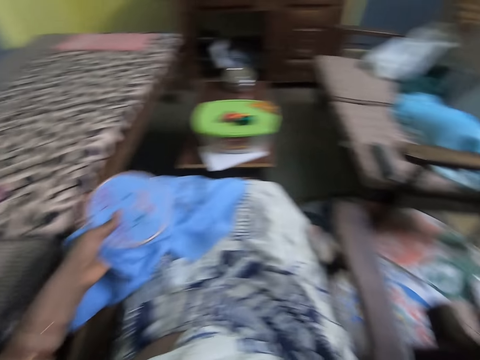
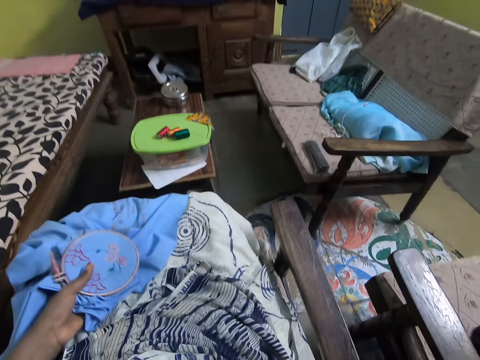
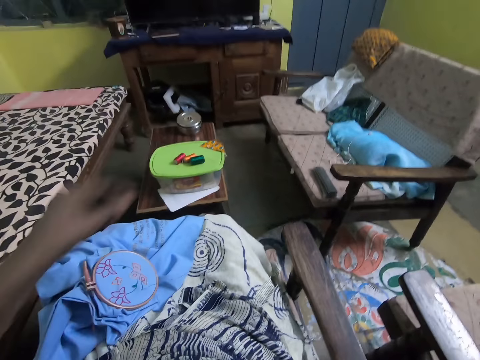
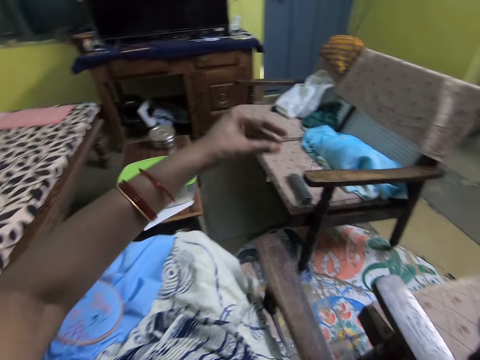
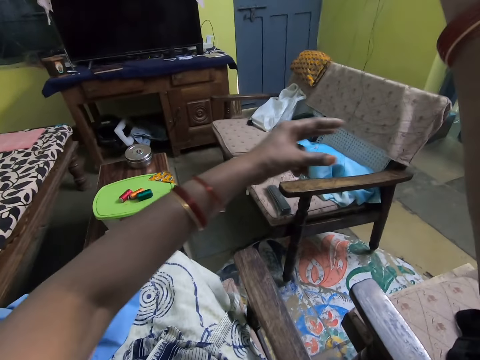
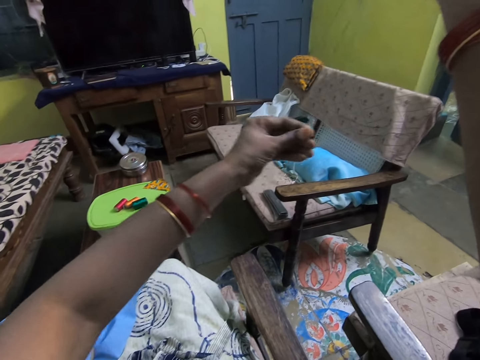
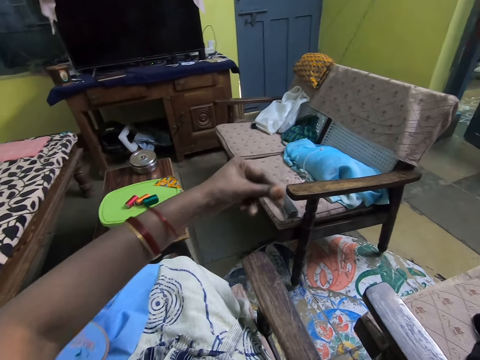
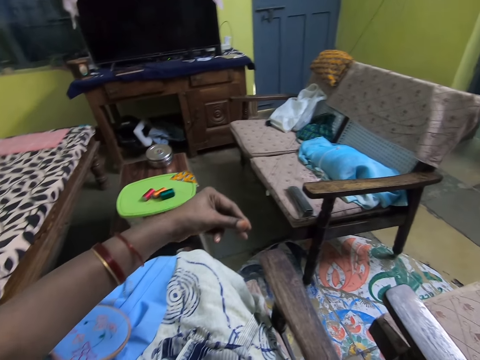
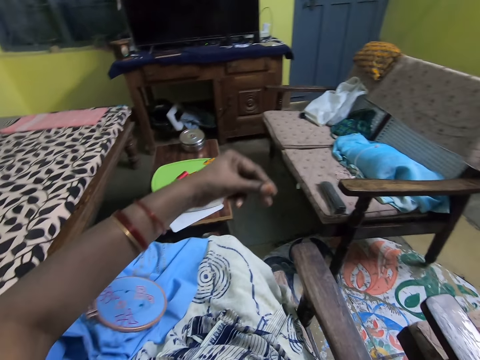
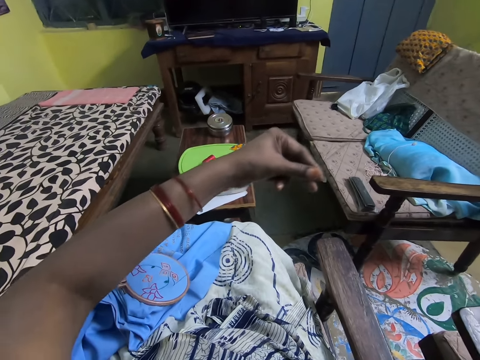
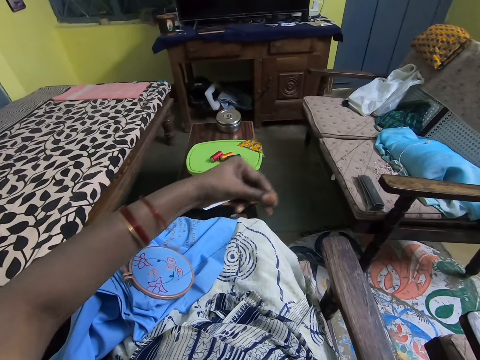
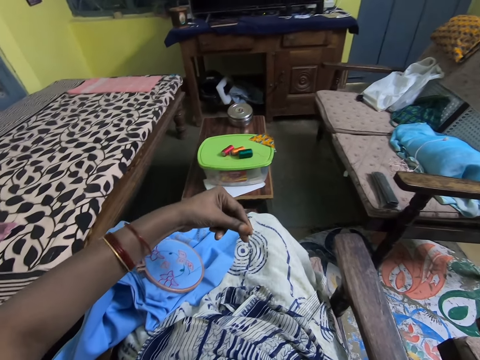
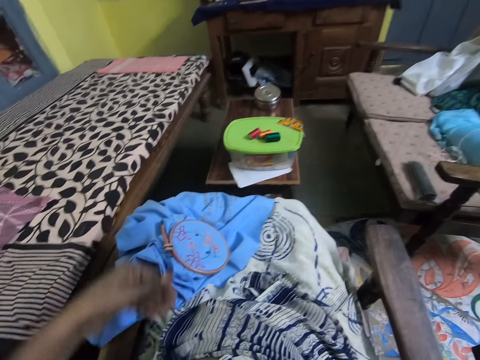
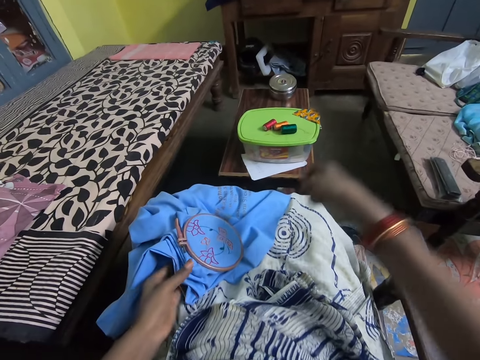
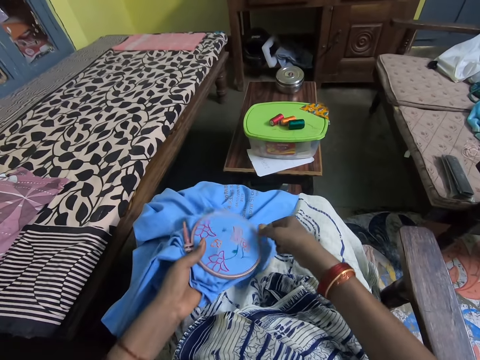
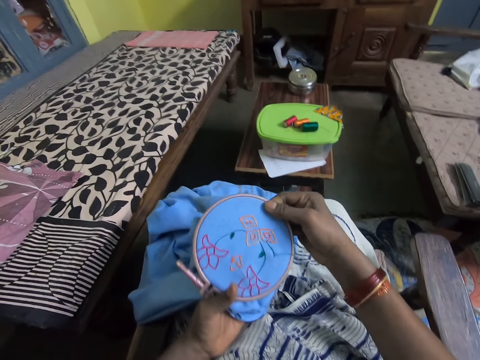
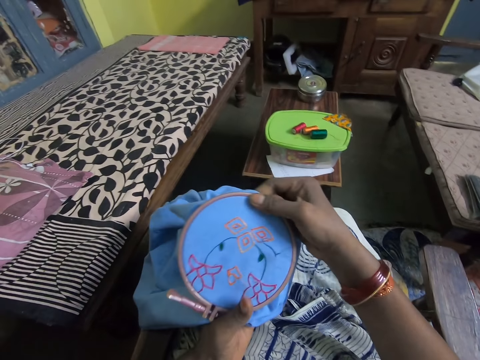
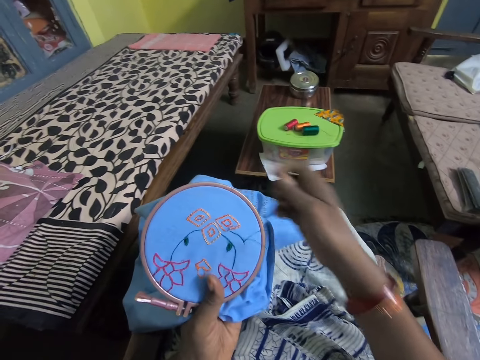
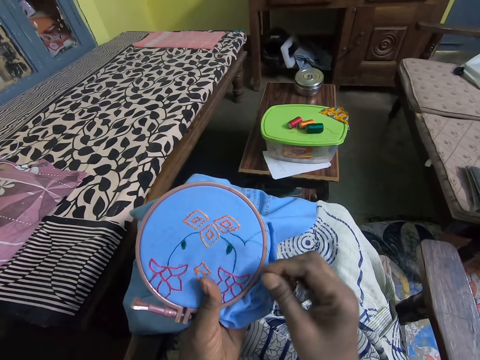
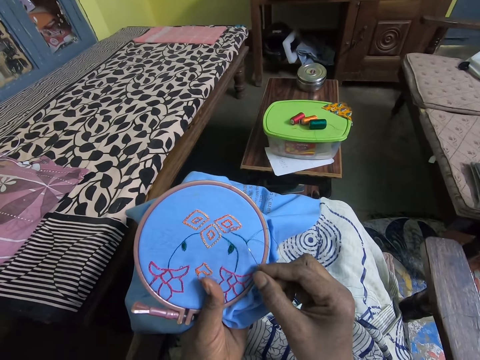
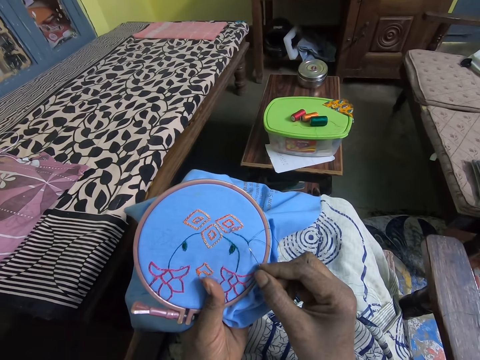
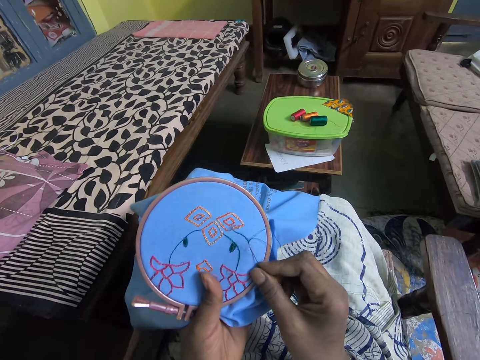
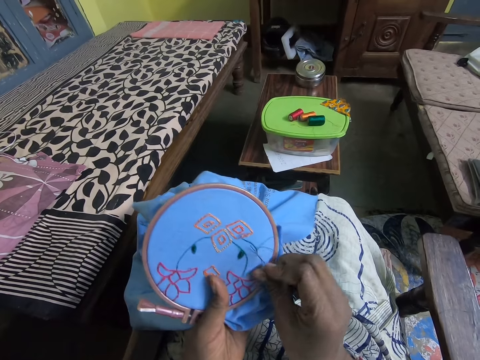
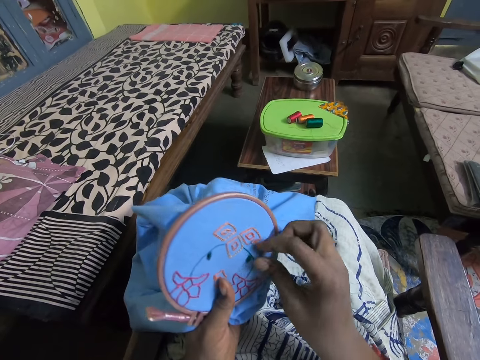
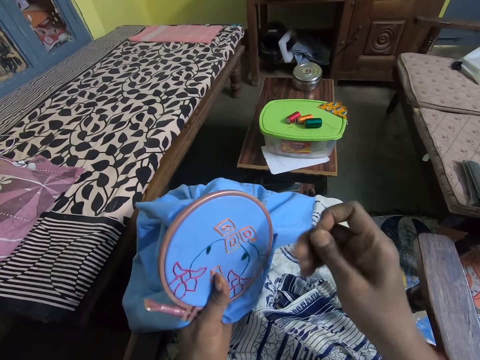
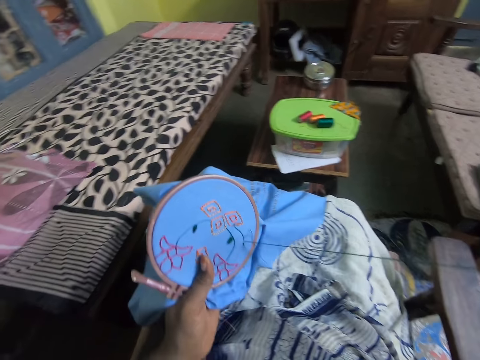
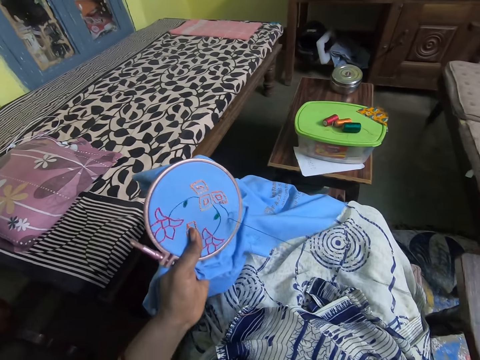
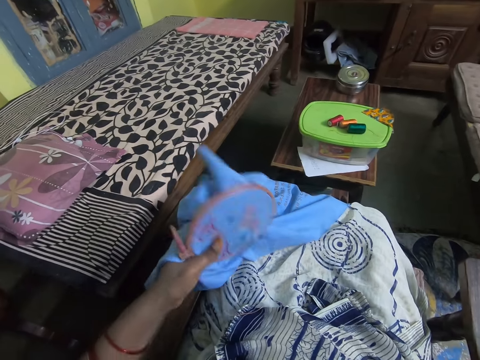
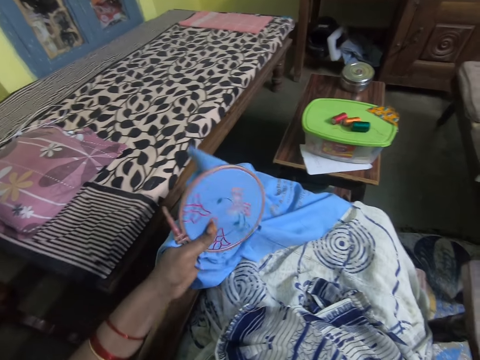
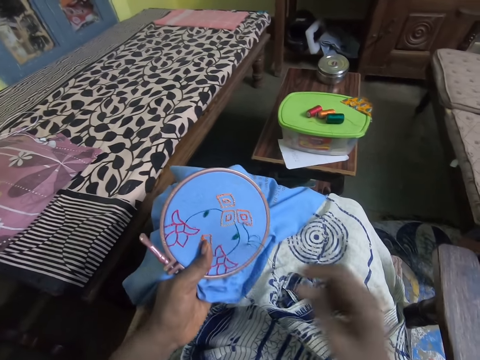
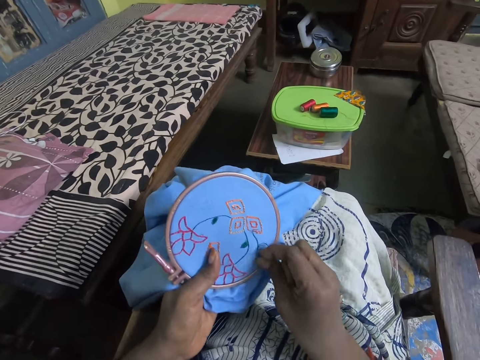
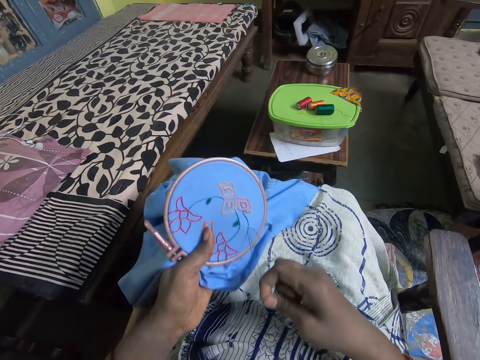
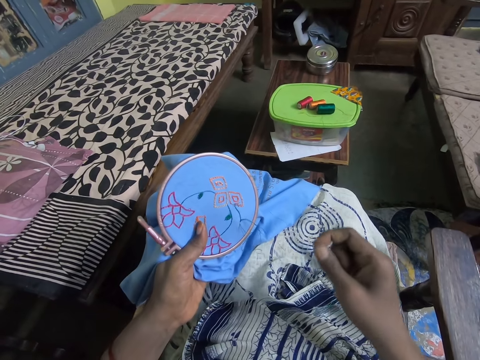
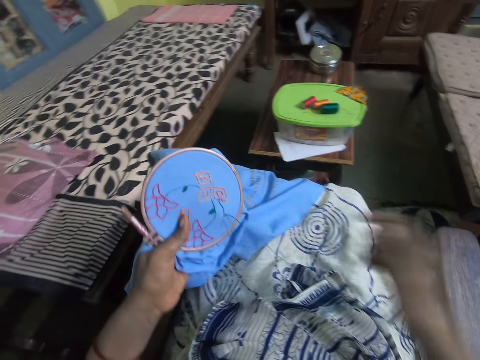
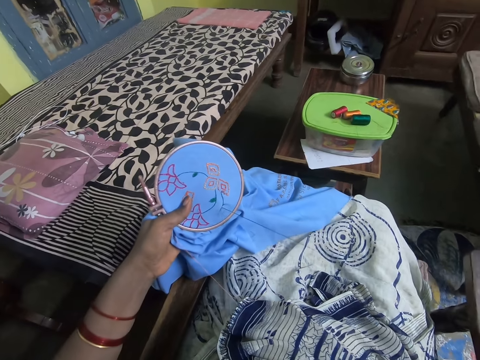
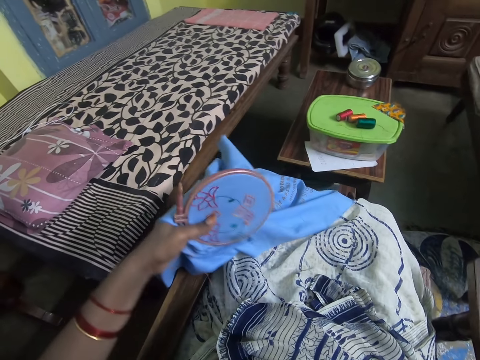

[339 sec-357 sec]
The camera wearer puts the table cloth down. They hold the yarn with the left hand, lift up the hand and stretch the thread. They take the table cloth and stitch the table cloth with a needle. They pull the needle, pull the yarn and stretch the thread.

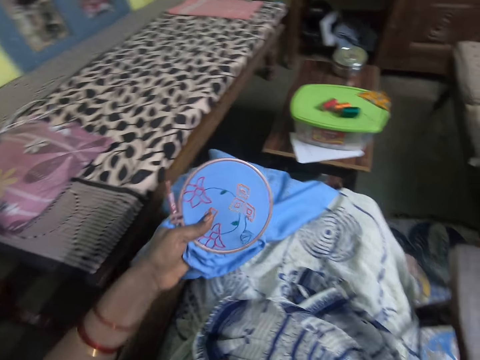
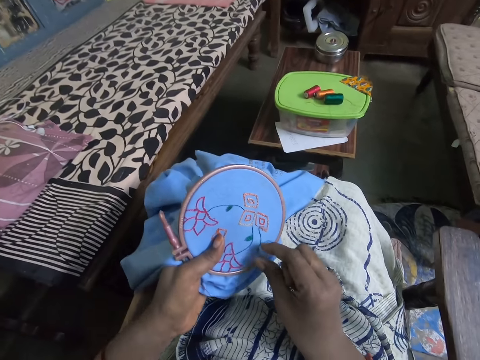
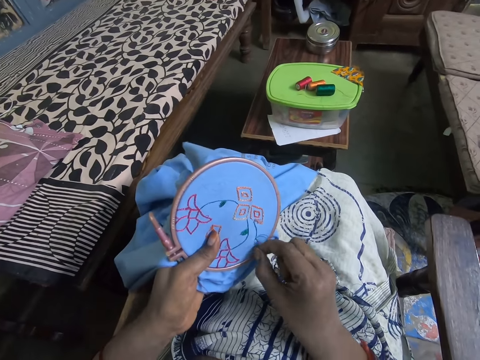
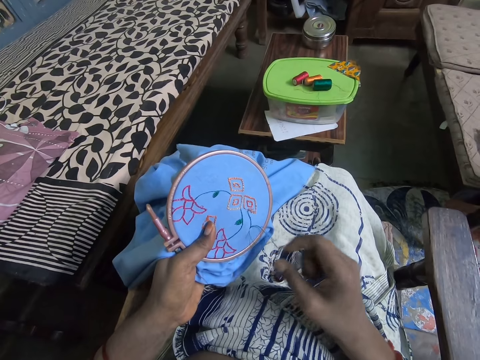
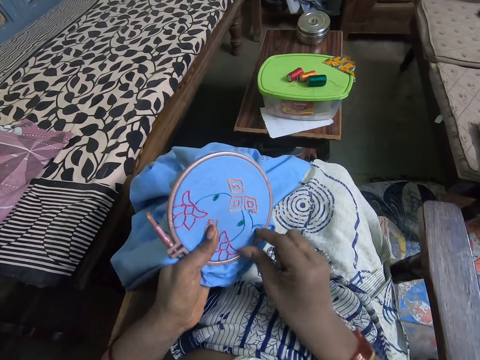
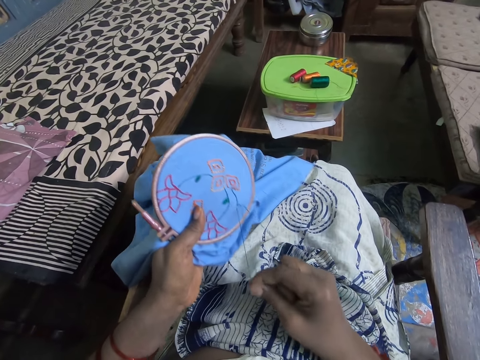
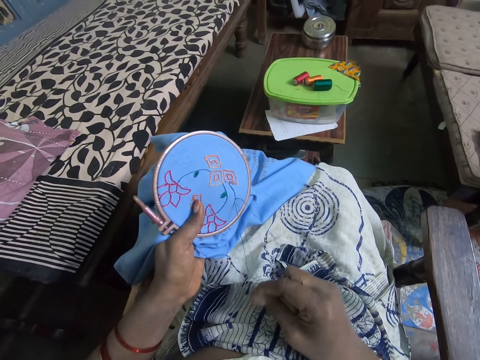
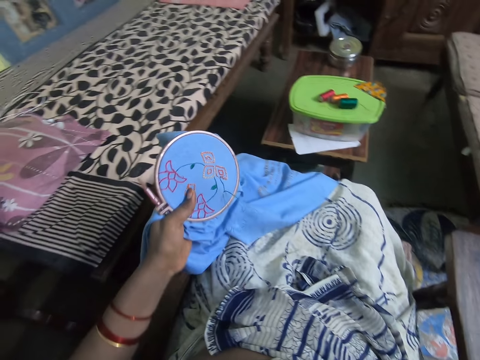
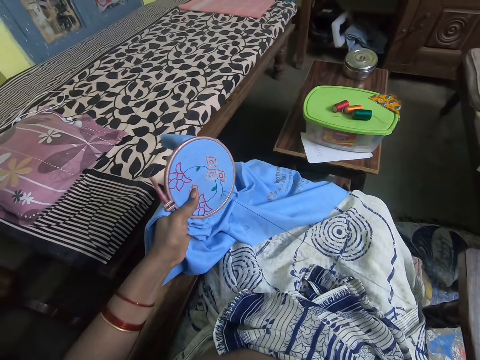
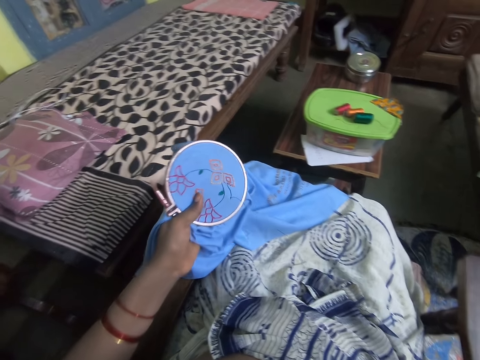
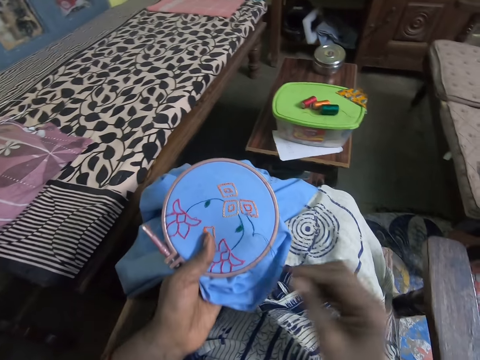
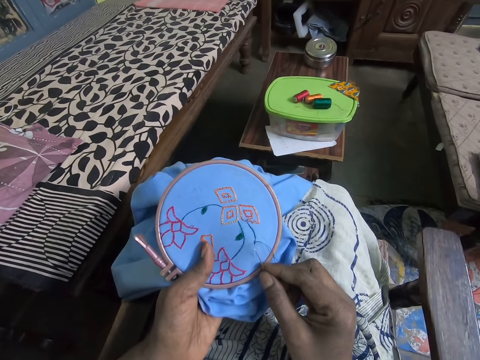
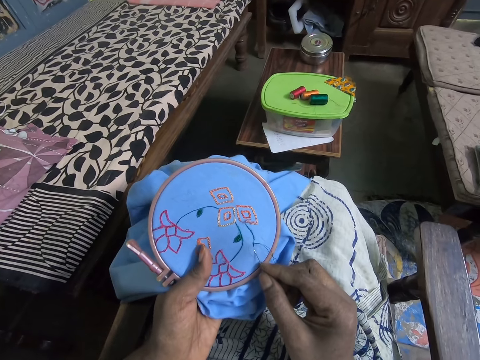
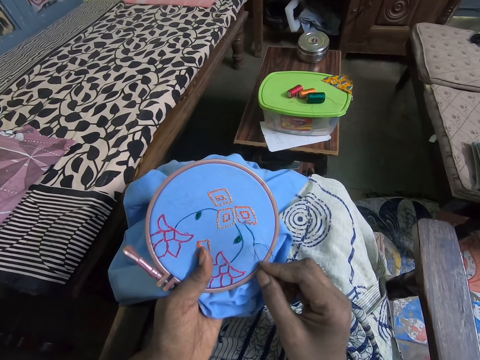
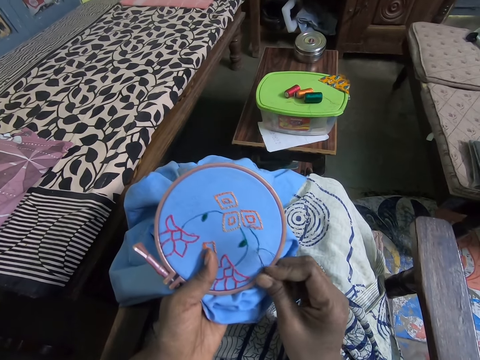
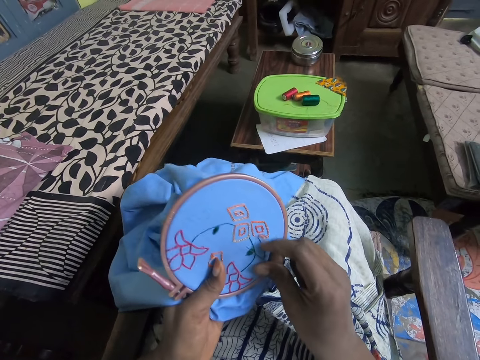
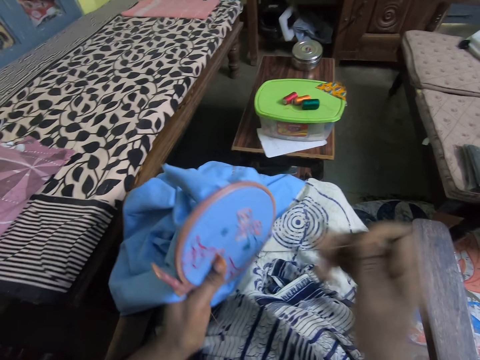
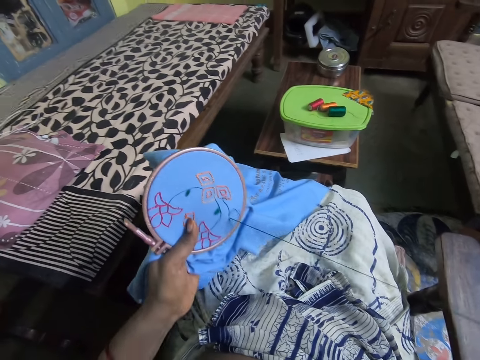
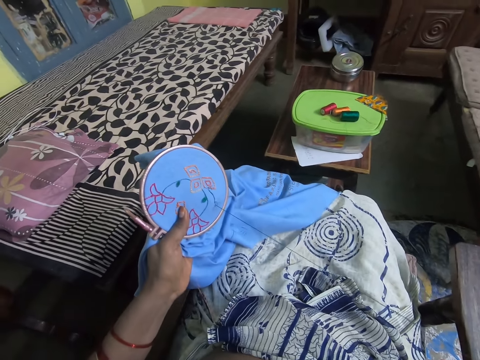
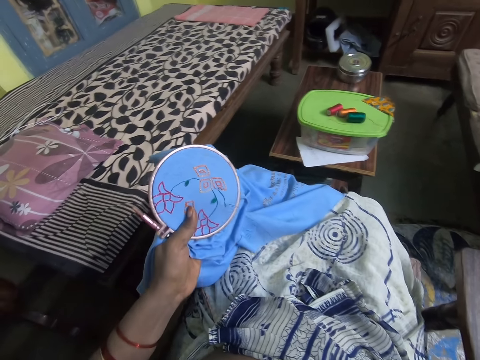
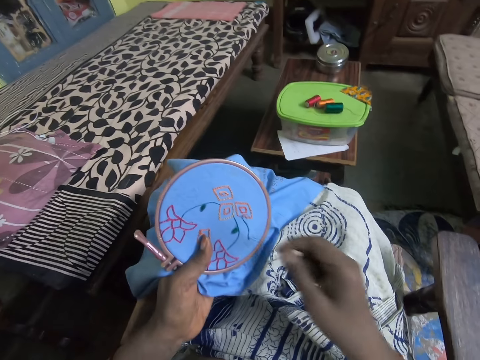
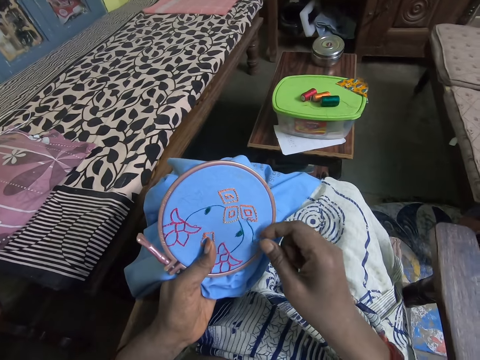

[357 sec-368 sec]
The camera wearer touches the table cloth. They stitch the table cloth with a needle. They pull the needle and pull the yarn.
